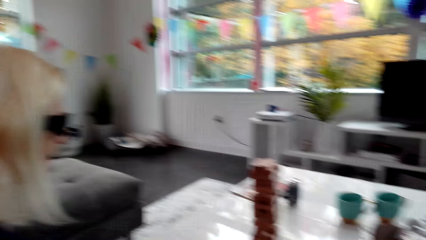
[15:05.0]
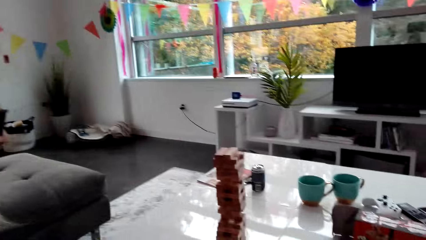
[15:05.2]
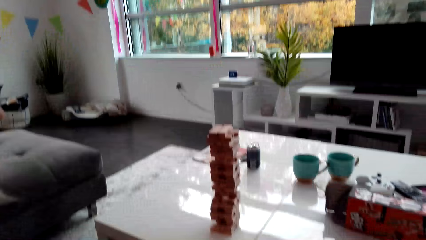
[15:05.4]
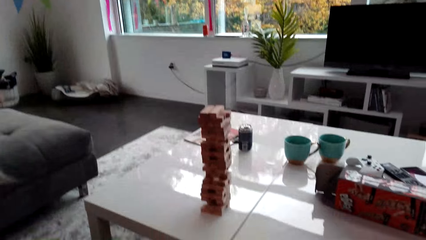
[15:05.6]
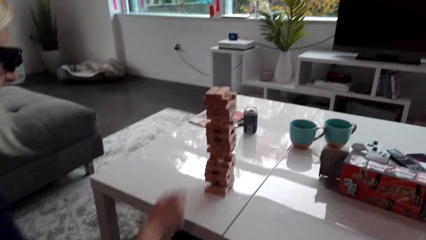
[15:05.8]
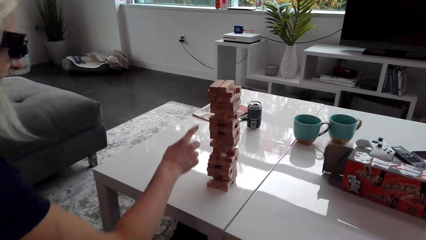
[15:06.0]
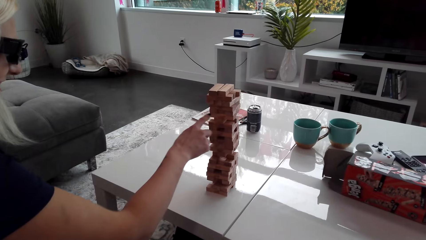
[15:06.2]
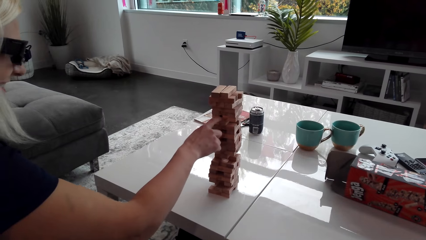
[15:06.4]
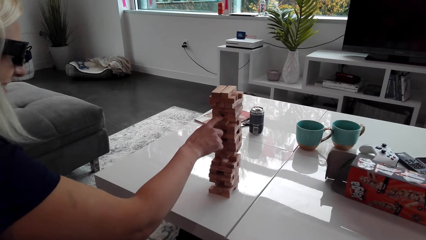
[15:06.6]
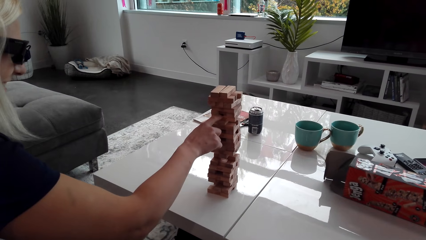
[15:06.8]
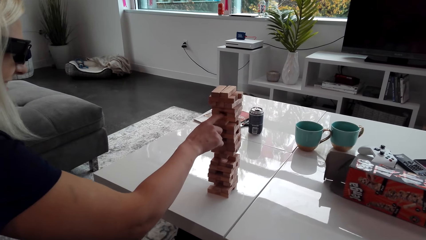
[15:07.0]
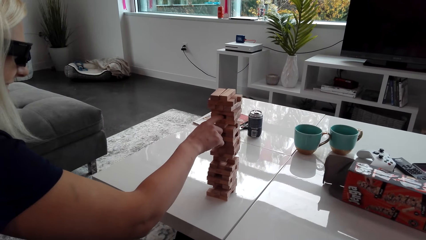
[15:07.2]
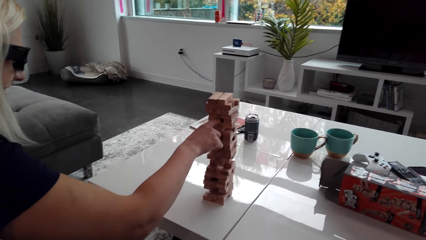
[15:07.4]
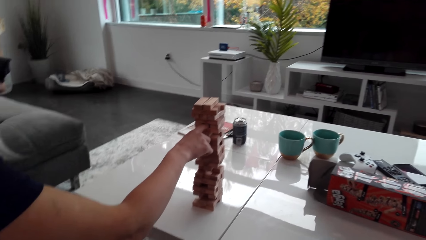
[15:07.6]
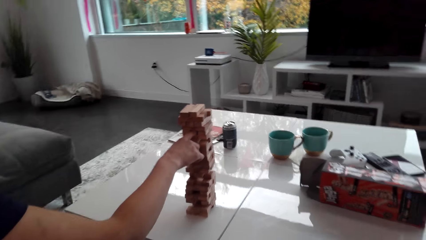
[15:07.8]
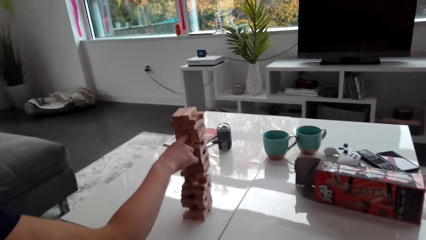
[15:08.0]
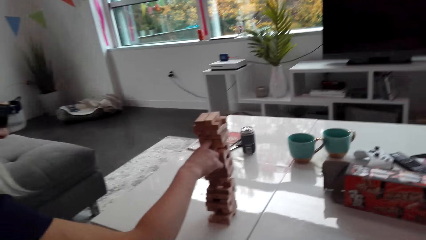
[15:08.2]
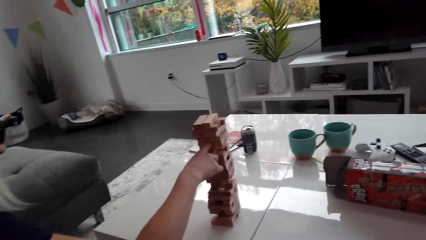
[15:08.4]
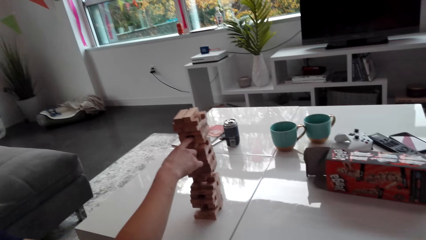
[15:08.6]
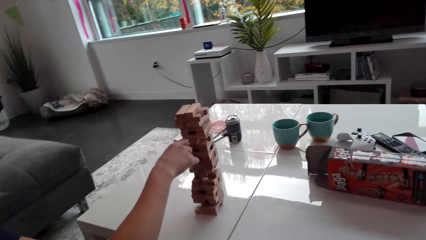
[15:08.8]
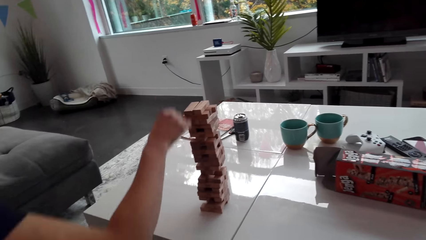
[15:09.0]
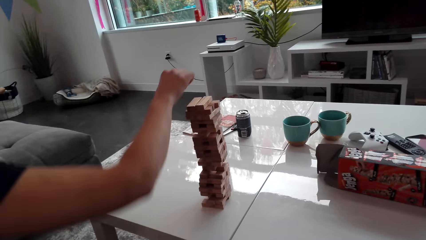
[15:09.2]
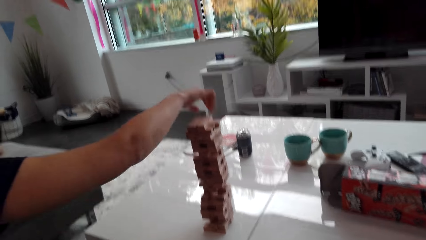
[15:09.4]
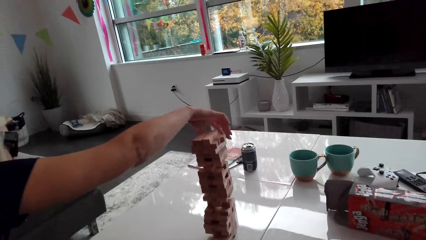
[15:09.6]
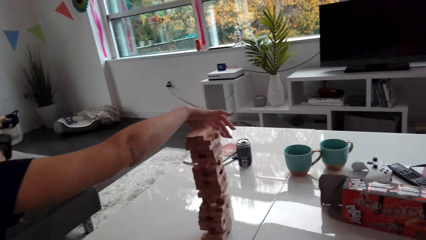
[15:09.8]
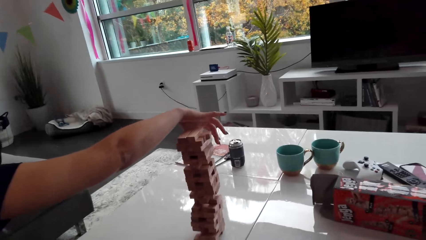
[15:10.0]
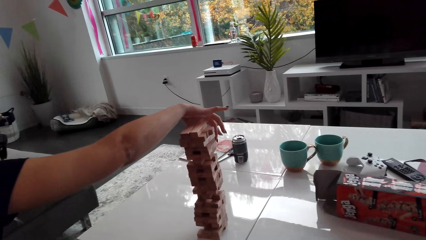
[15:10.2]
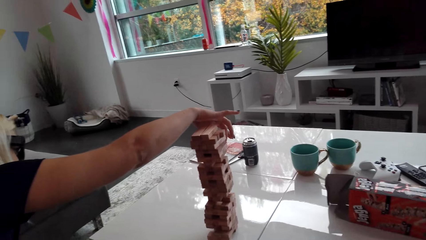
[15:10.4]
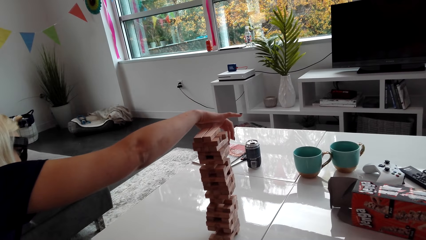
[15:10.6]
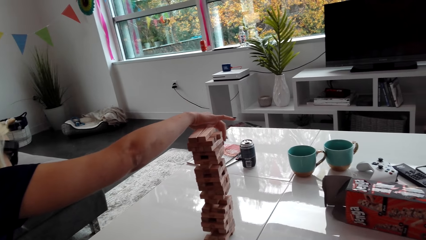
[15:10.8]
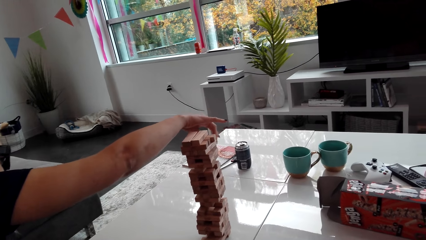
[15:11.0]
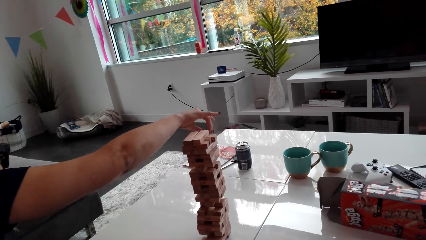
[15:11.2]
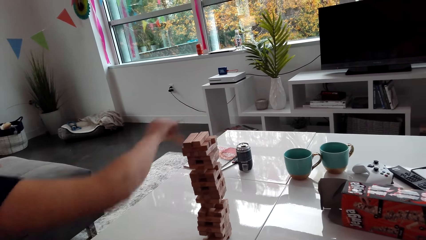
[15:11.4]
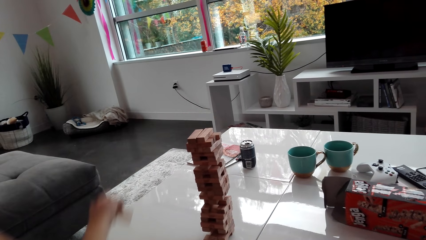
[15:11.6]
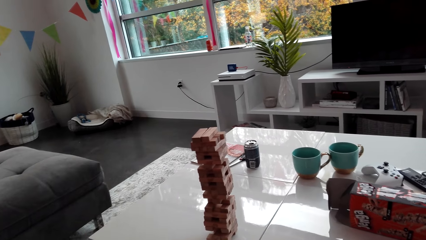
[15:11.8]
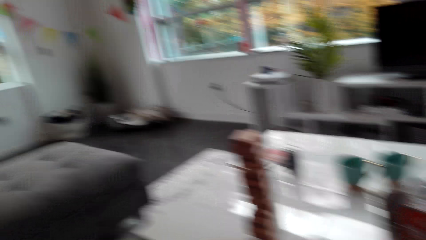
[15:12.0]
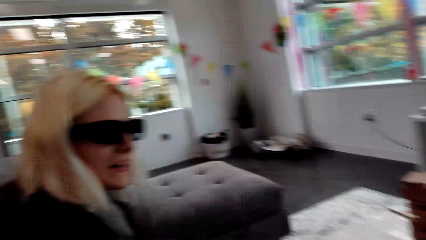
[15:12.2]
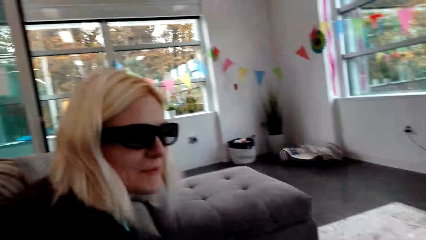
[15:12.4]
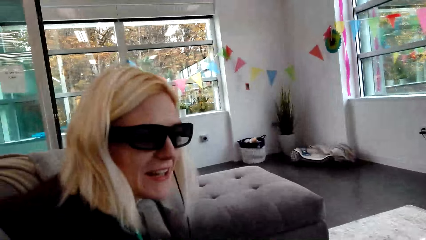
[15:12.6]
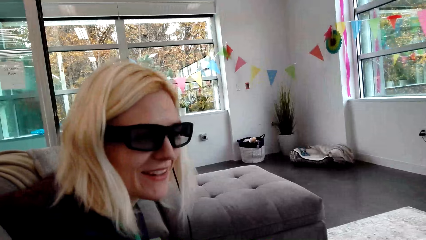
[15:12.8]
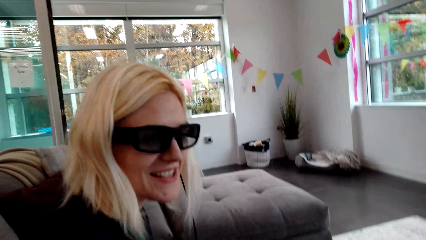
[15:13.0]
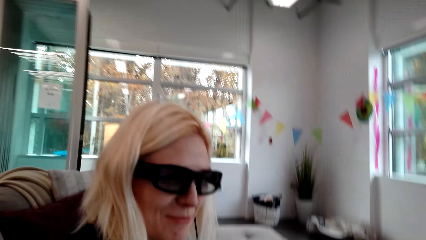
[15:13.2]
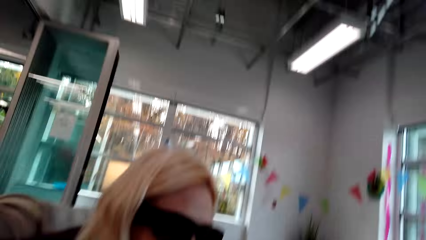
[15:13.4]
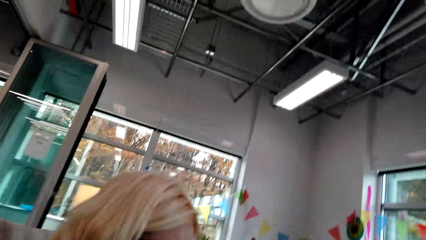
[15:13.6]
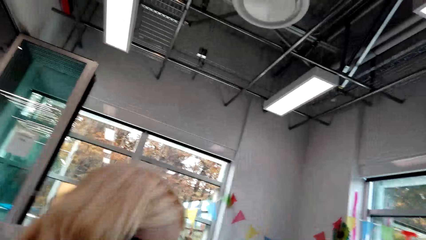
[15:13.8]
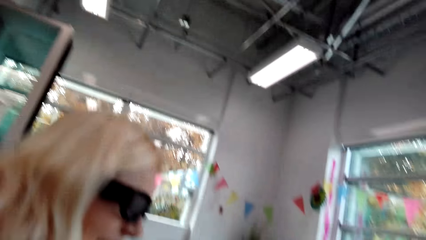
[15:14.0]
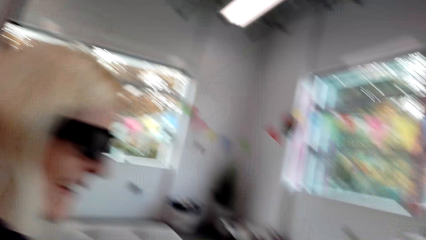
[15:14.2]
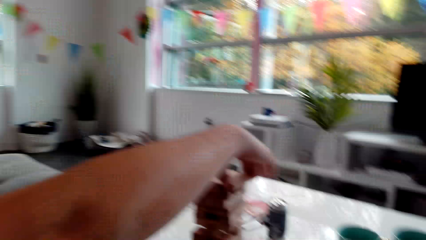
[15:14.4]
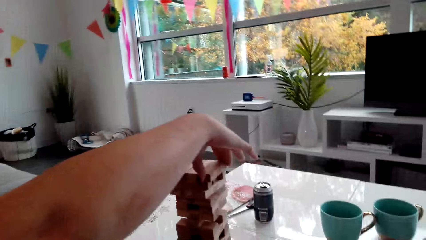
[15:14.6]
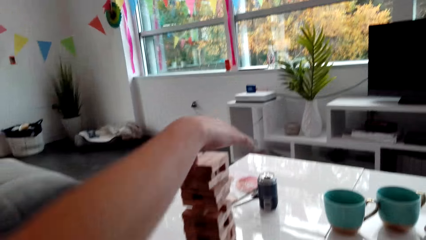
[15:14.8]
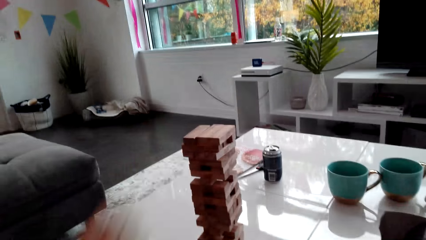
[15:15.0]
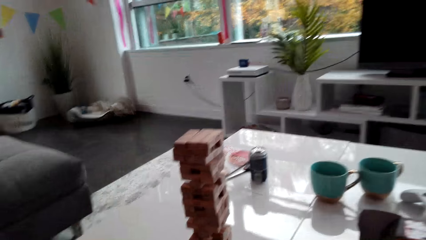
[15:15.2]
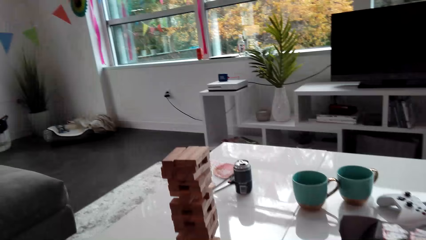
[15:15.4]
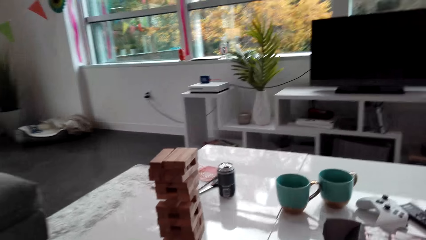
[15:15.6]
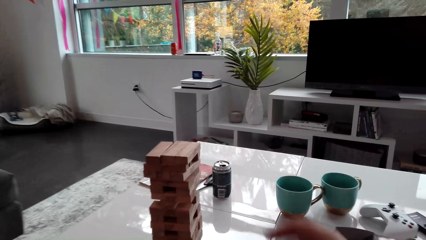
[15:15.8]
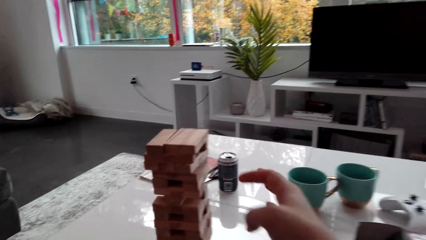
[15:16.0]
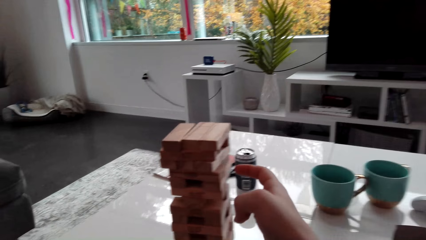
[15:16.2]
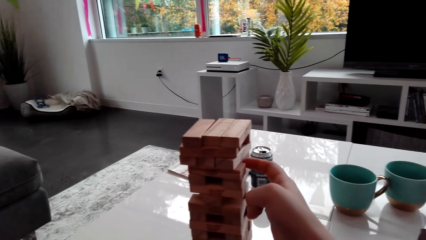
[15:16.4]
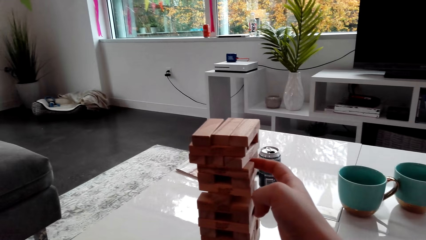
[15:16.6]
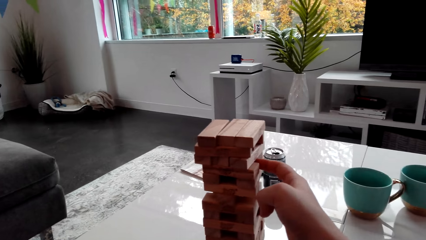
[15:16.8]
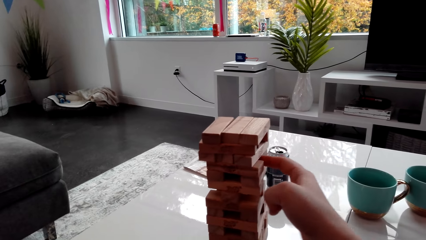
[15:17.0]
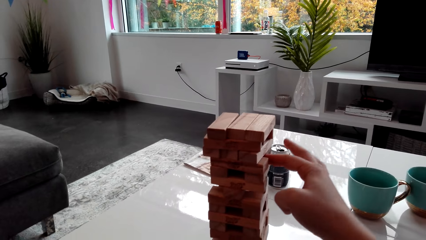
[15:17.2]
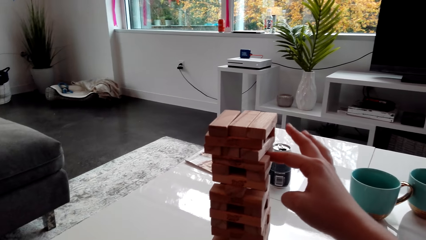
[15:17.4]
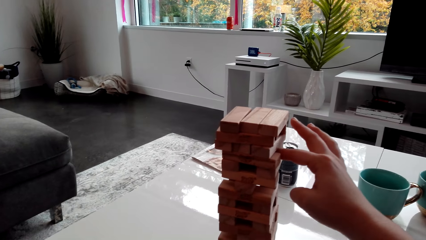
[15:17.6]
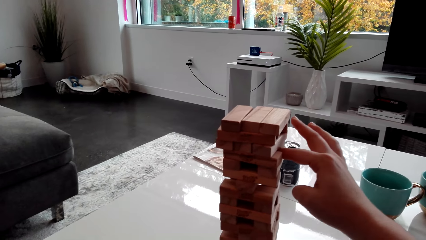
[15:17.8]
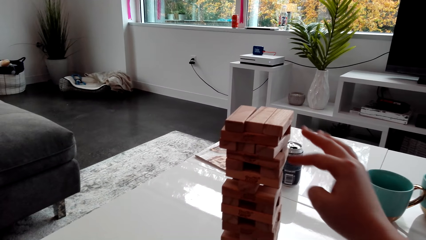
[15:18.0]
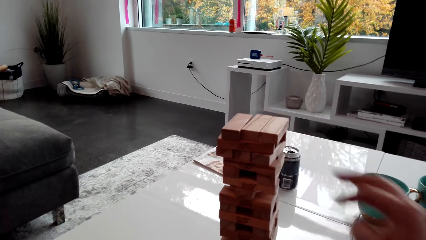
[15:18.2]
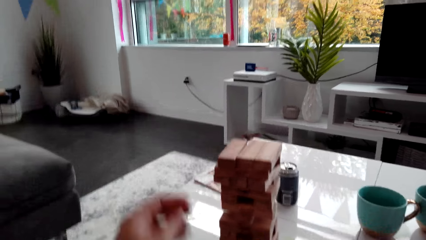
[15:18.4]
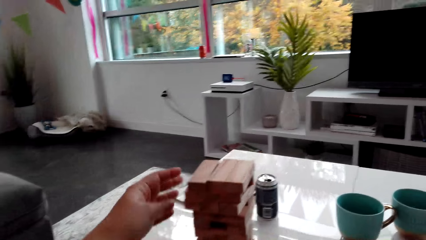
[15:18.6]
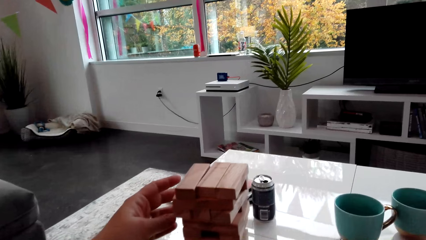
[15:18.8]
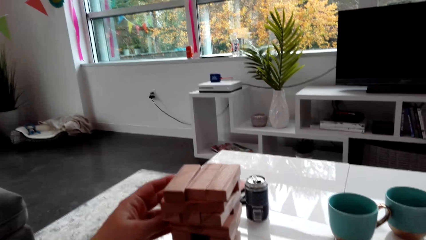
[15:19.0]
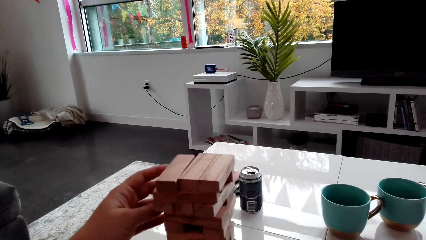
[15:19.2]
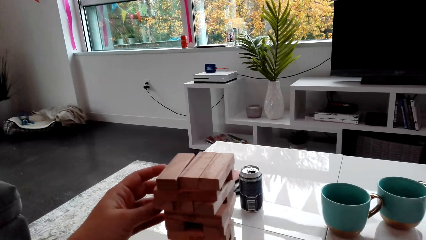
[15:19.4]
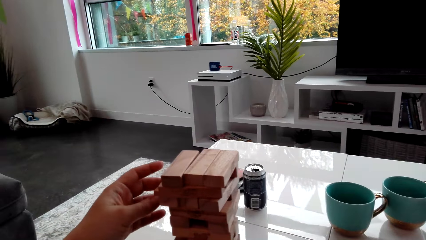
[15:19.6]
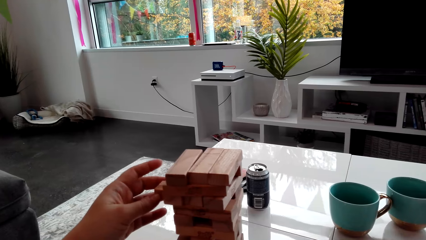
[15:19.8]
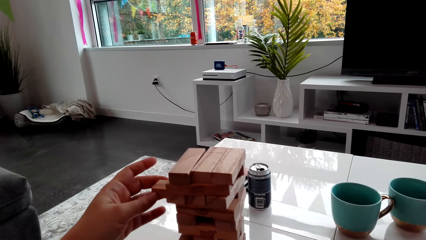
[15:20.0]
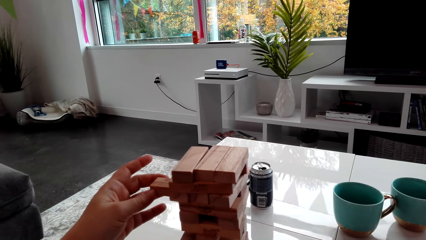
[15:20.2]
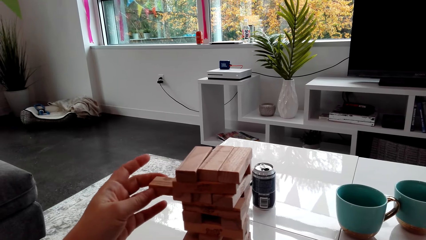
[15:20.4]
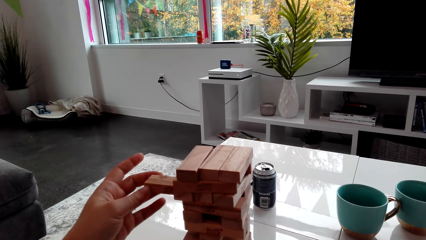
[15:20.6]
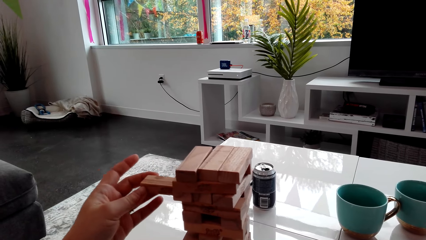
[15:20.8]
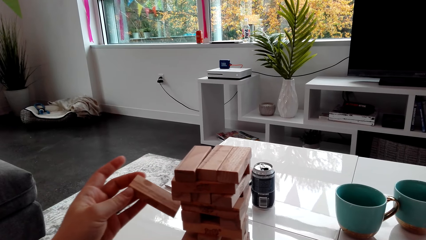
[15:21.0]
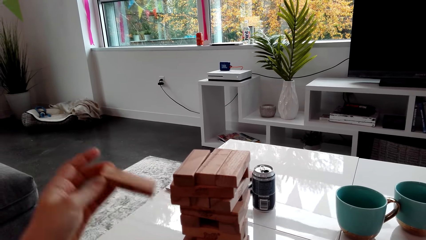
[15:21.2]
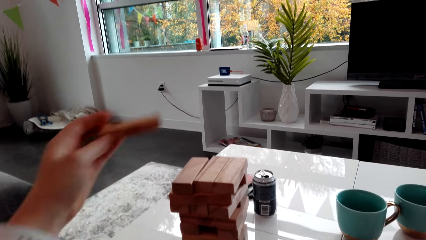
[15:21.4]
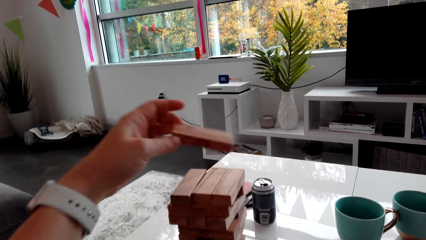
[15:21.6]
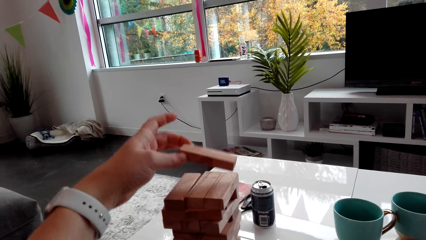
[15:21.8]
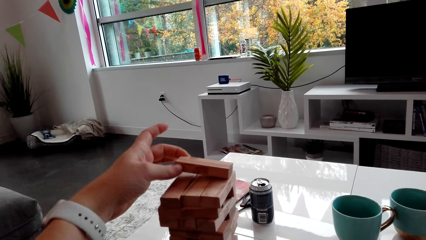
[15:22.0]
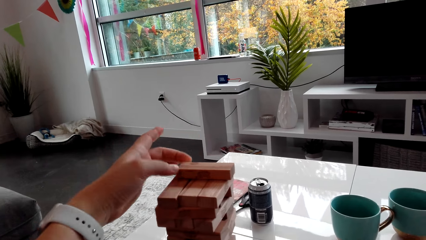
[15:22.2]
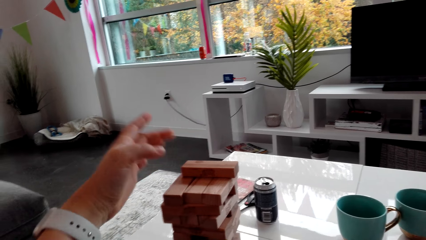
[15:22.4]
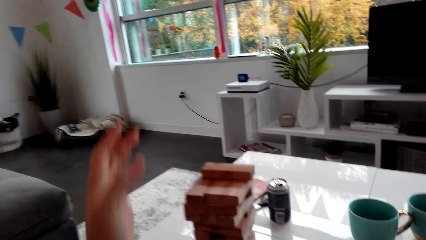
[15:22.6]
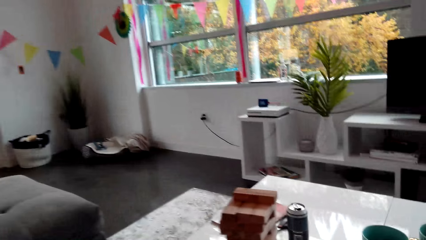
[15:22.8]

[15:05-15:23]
A woman pushes a jenga piece. The woman plays the jenga game. The woman pulls the jenga piece. The woman talks to the camera wearer. The woman places the jenga piece on the pattern. The camera wearer pushes the jenga piece. They play the jenga game, pull the jenga piece and place the jenga piece on the pattern.
